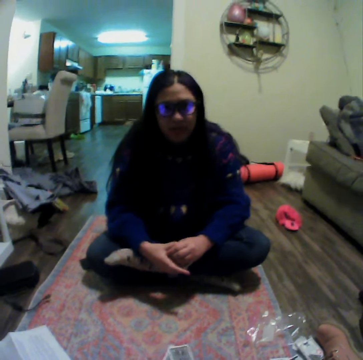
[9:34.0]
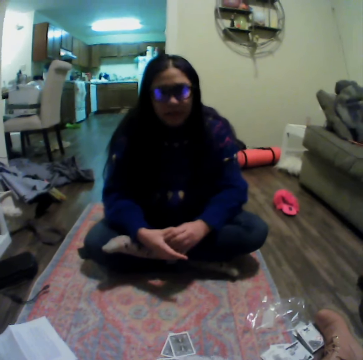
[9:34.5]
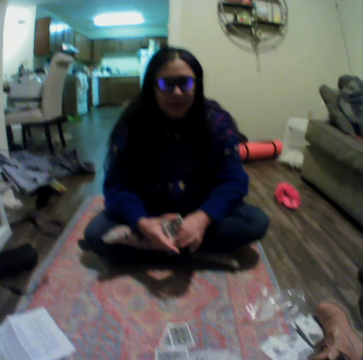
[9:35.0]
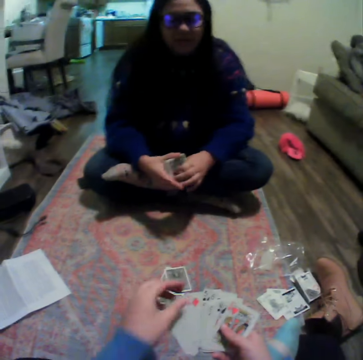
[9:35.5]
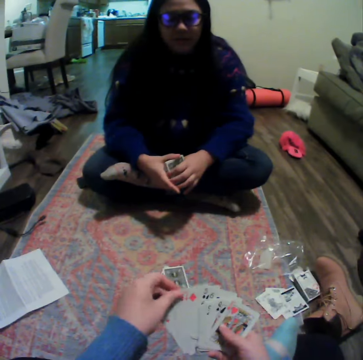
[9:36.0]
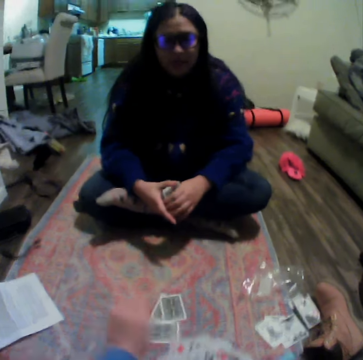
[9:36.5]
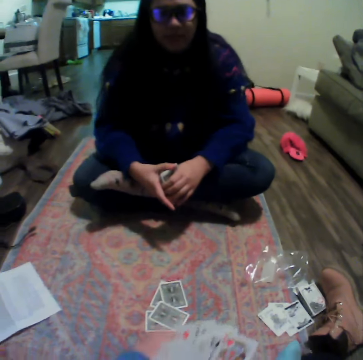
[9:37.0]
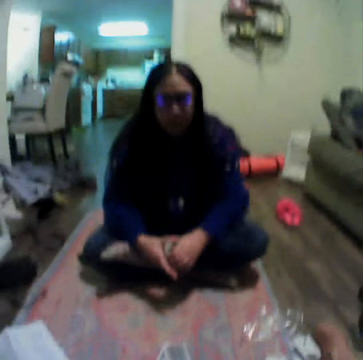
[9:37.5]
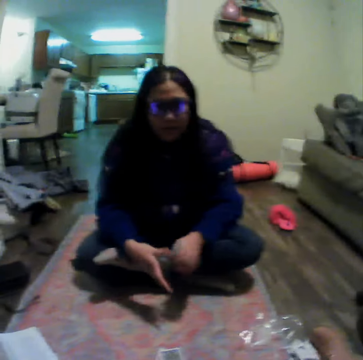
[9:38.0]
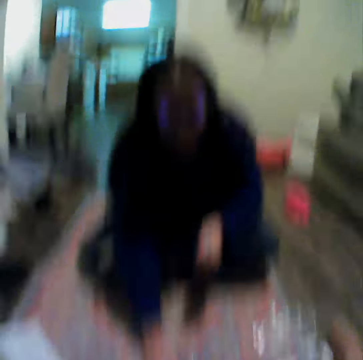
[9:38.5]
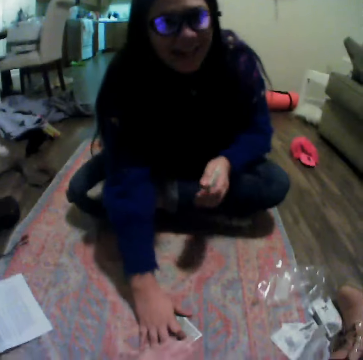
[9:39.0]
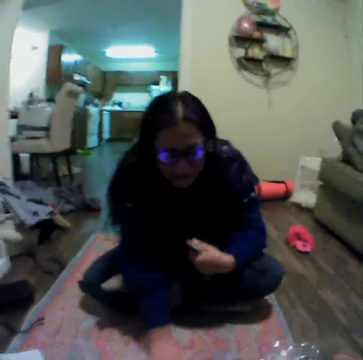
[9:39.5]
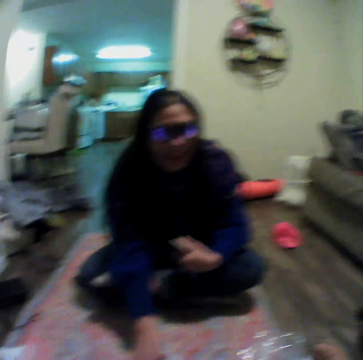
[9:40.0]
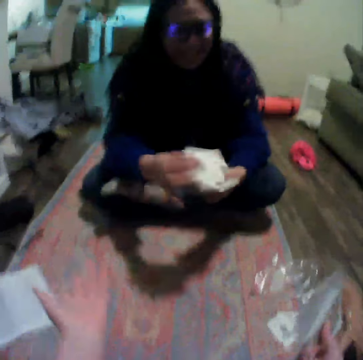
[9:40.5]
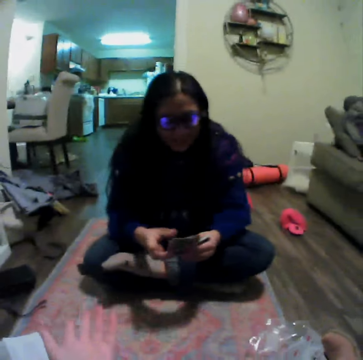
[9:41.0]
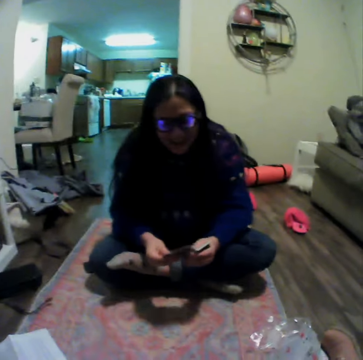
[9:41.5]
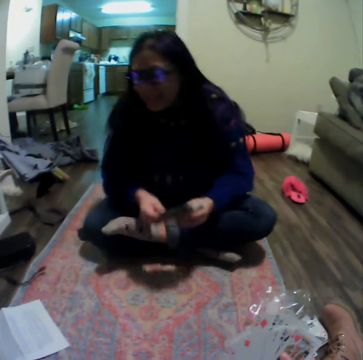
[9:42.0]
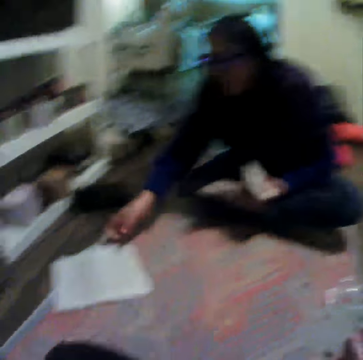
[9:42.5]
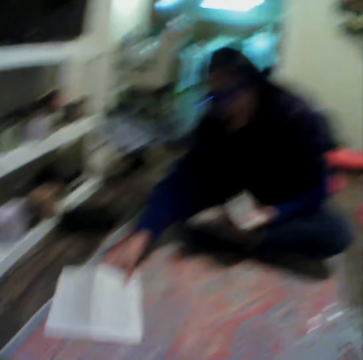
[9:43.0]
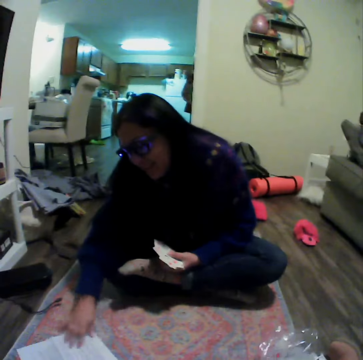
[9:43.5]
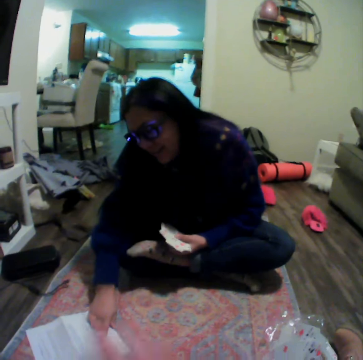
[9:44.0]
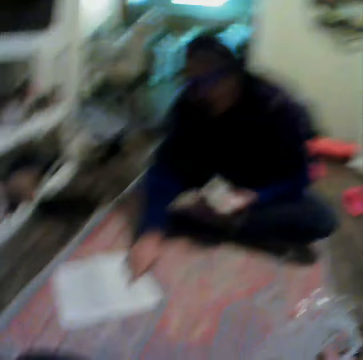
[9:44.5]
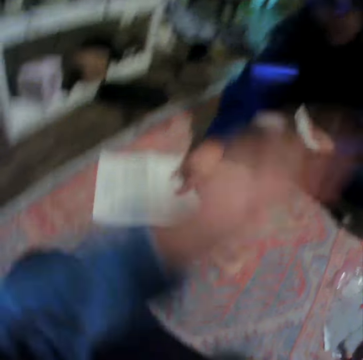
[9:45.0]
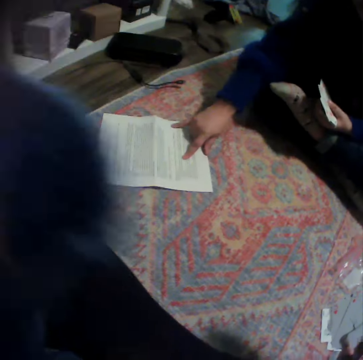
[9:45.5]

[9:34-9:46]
The camera wearer places a card on the carpet. A woman places her hand on the cards on the carpet. The woman picks cards and talks to the camera wearer. The camera wearer moves hands. The woman picks up a paper on the carpet and looks at the paper.

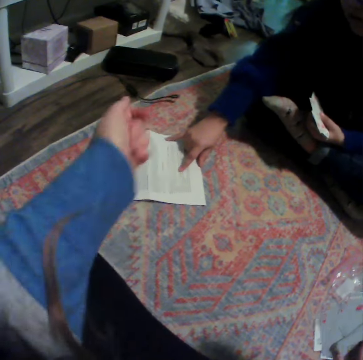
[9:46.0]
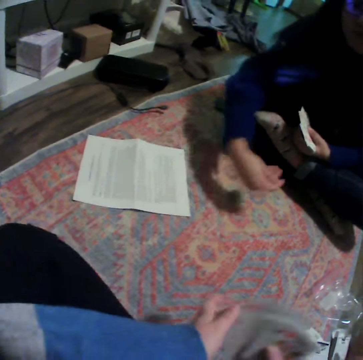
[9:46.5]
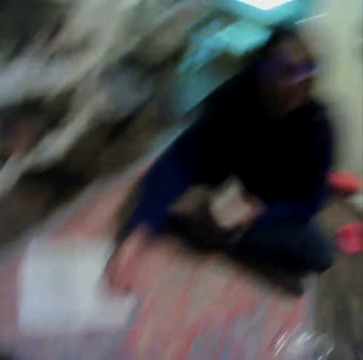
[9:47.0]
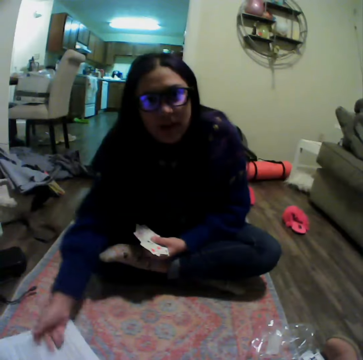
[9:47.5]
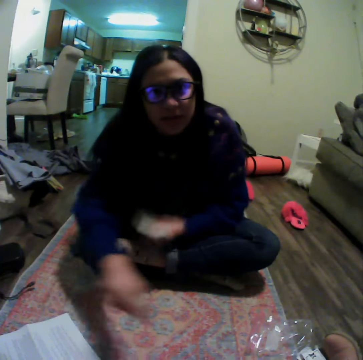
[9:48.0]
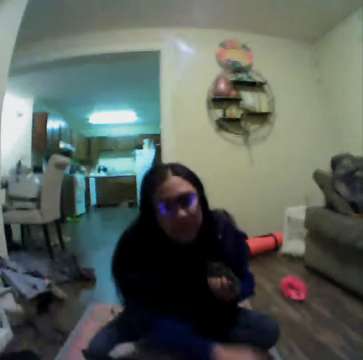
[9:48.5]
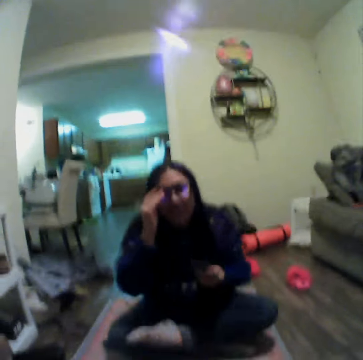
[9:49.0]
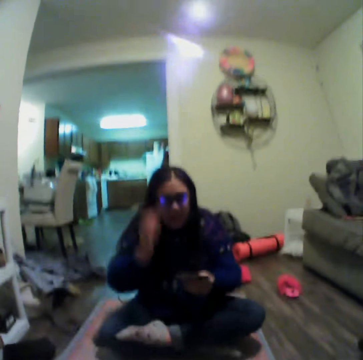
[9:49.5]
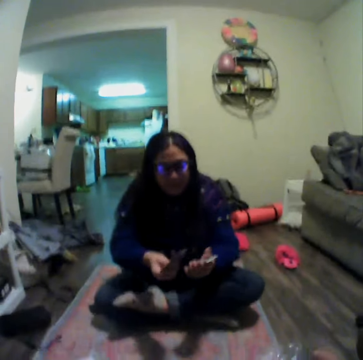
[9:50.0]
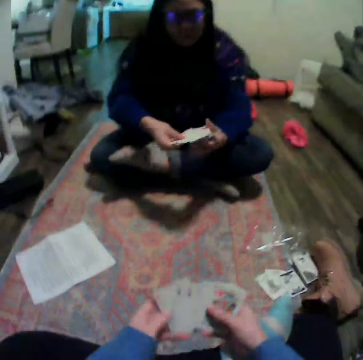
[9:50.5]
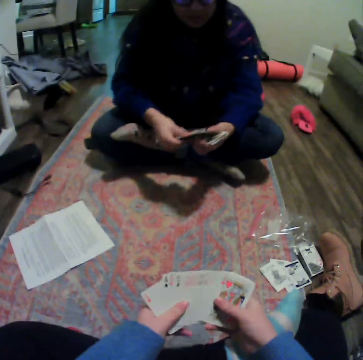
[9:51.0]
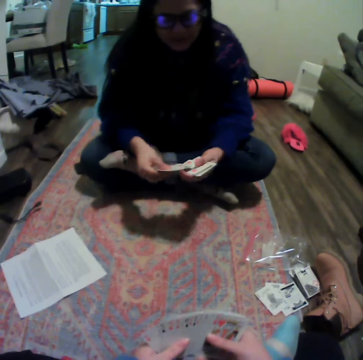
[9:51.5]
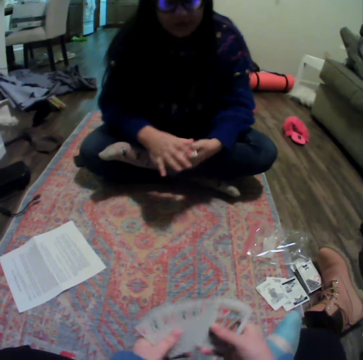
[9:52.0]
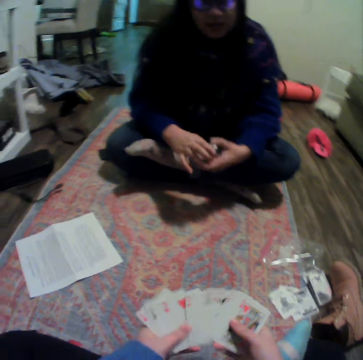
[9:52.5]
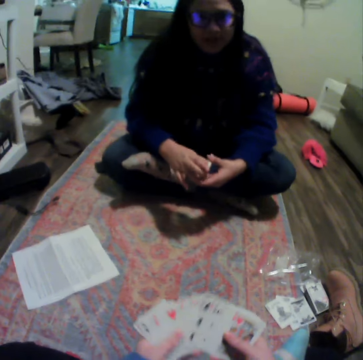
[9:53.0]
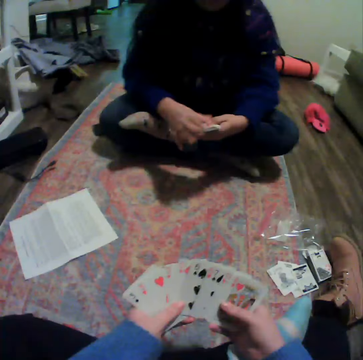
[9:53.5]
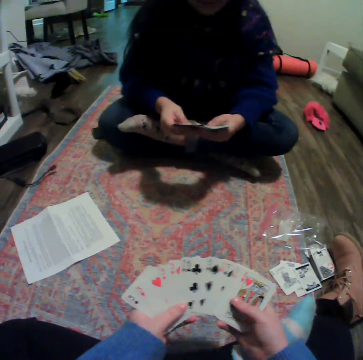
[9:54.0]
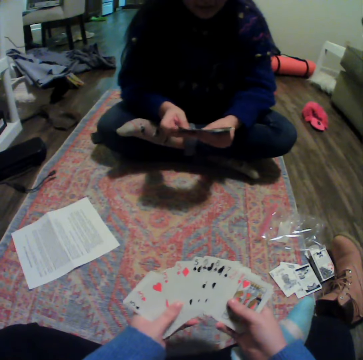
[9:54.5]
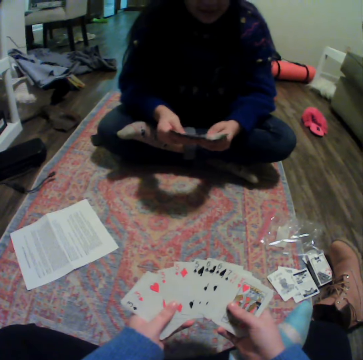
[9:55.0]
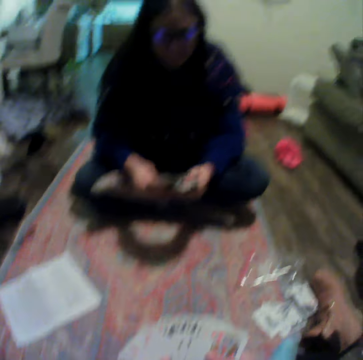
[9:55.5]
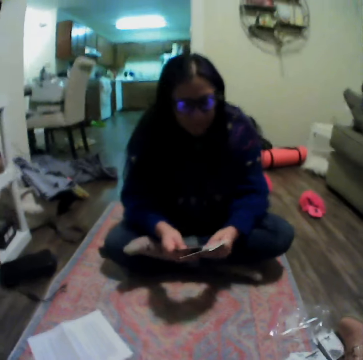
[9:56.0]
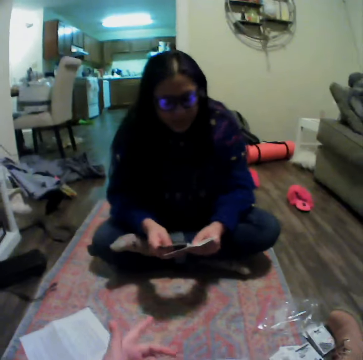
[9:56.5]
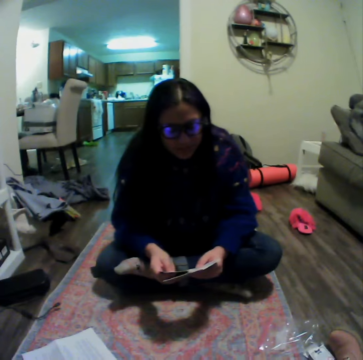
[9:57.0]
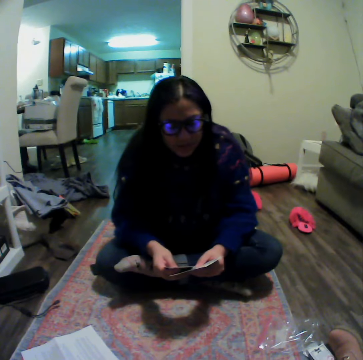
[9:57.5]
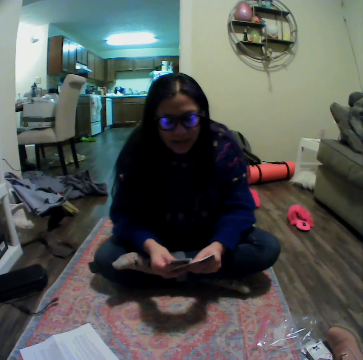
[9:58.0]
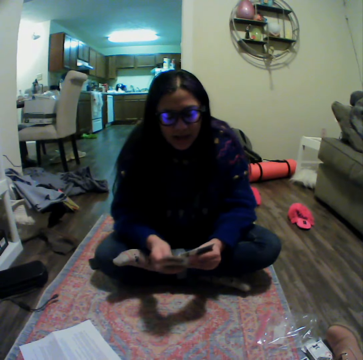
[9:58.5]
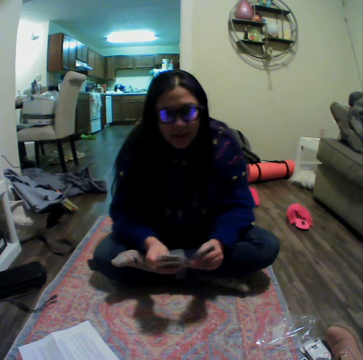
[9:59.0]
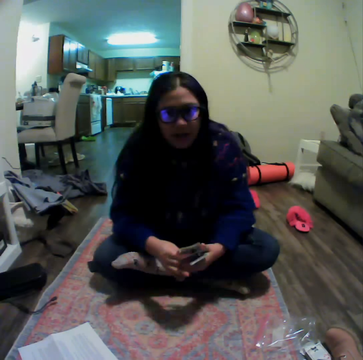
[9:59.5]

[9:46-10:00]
The woman points at the paper, adjusts glasses and touches. The camera wearer spreads cards. They organize their cards. The woman gathers cards, spreads a card and organizes her cards. The camera wearer moves hands.

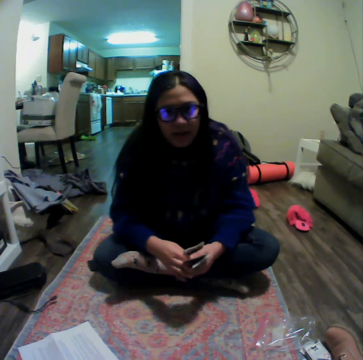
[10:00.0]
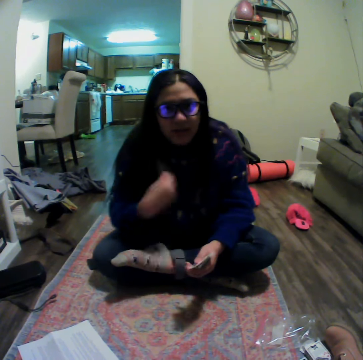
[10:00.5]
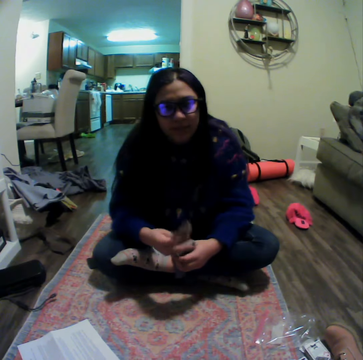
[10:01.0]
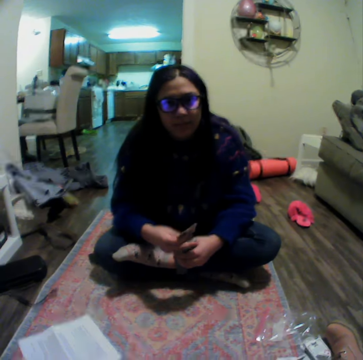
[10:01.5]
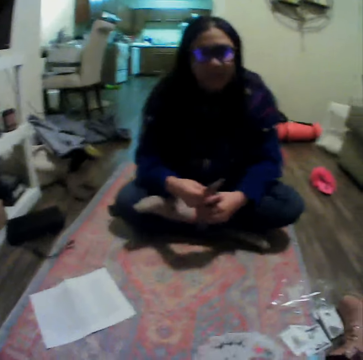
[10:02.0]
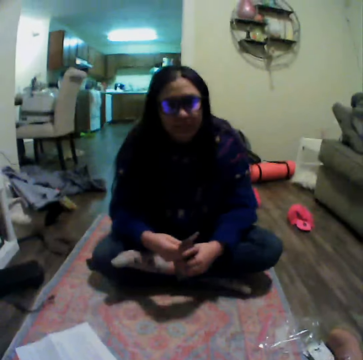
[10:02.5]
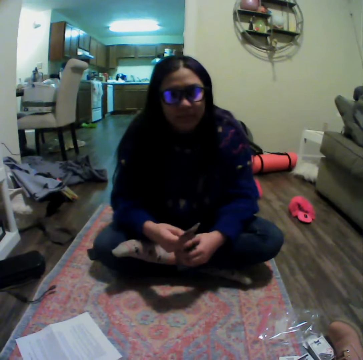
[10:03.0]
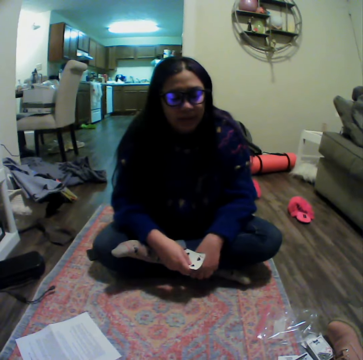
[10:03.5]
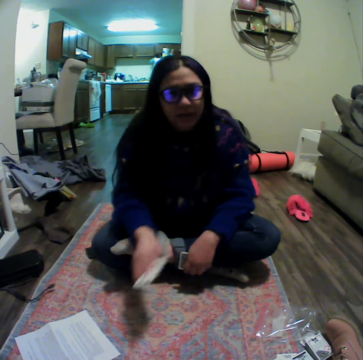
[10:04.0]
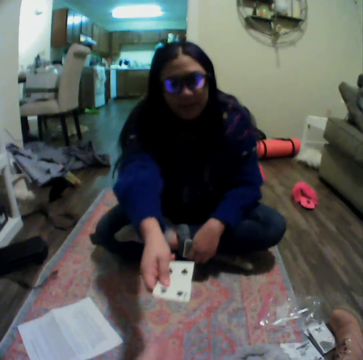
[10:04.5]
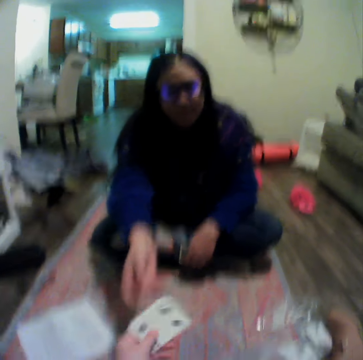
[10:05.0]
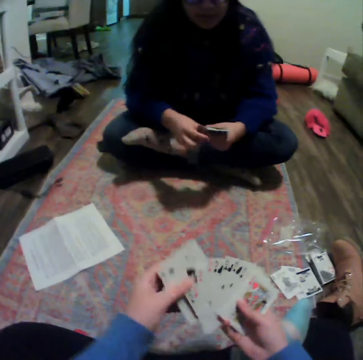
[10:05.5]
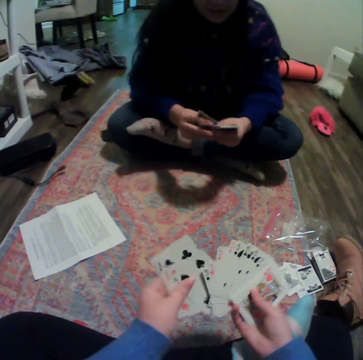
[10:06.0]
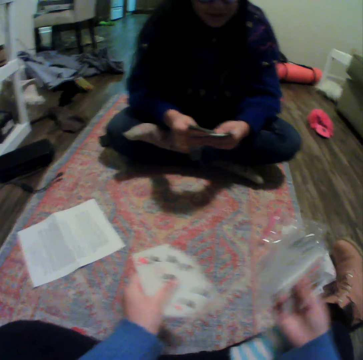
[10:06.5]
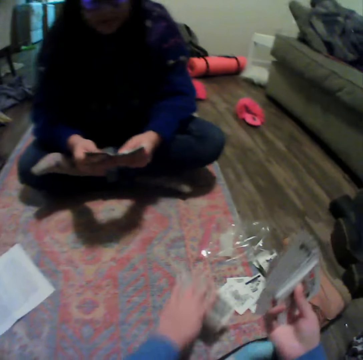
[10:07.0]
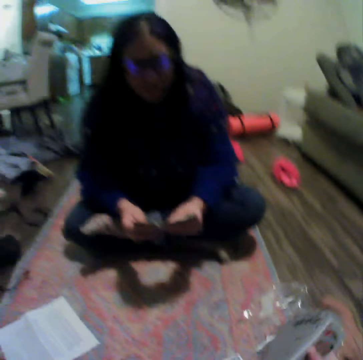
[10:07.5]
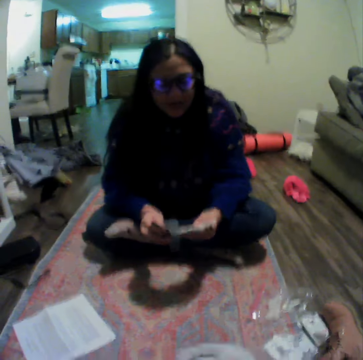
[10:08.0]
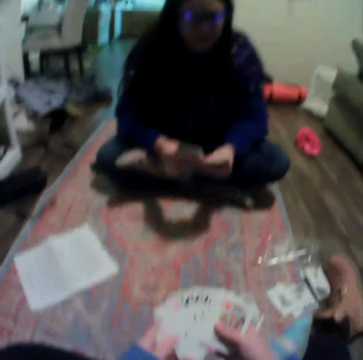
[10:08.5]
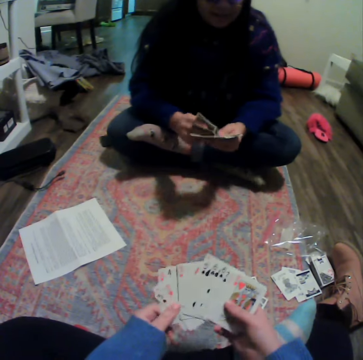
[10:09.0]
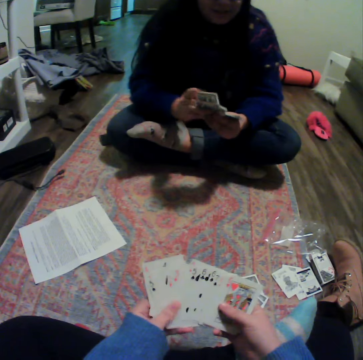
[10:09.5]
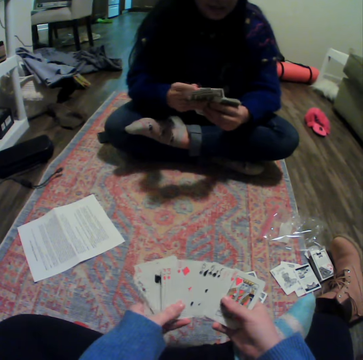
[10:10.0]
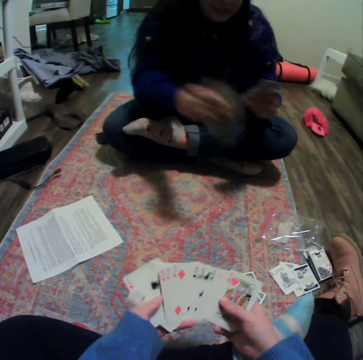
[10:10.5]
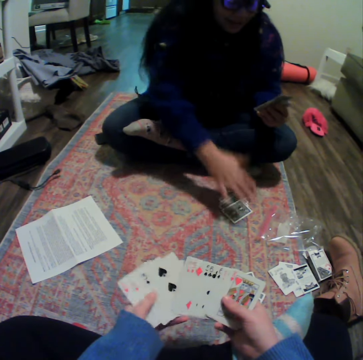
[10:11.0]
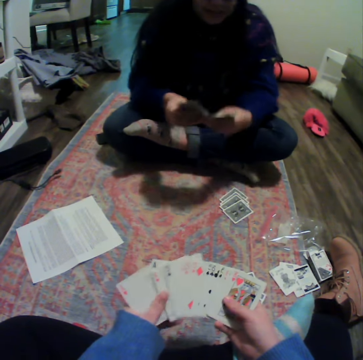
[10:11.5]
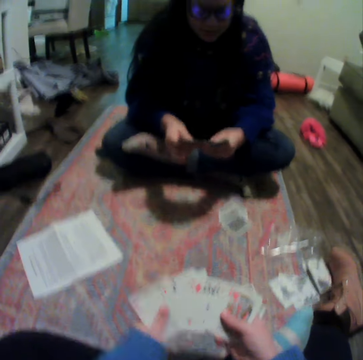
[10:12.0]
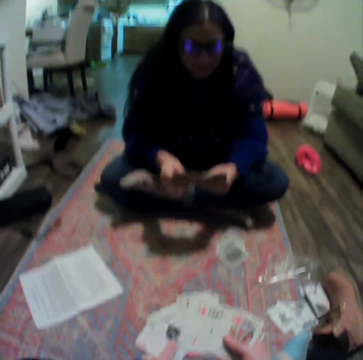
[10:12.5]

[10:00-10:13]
The woman talks to the camera wearer and moves hands. The woman hands over a card to the camera wearer. The camera wearer receives the card from the woman. They place some cards on the carpet. They spread cards. The woman places some cards on the carpet.
